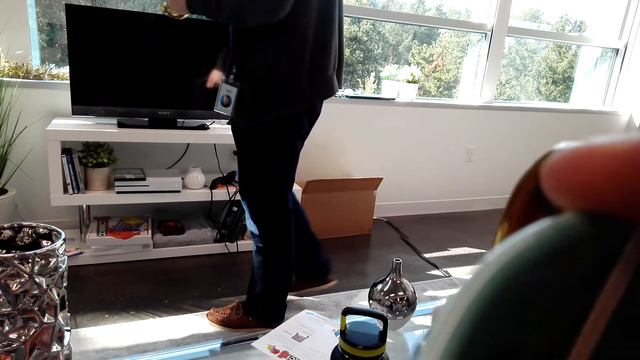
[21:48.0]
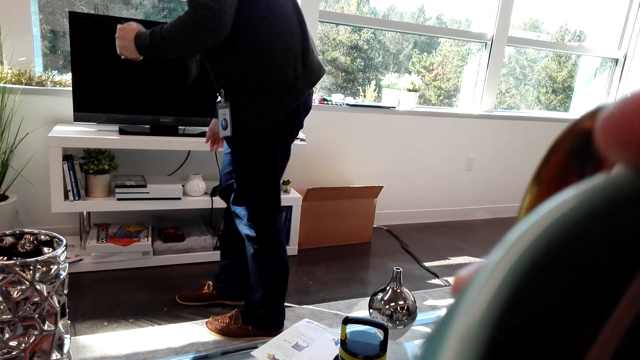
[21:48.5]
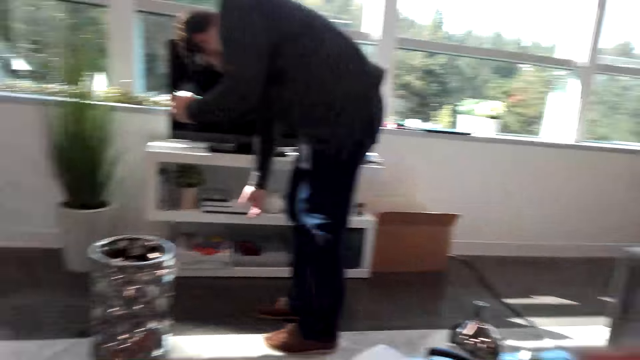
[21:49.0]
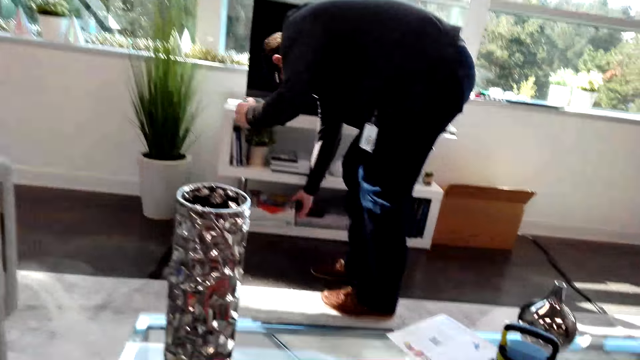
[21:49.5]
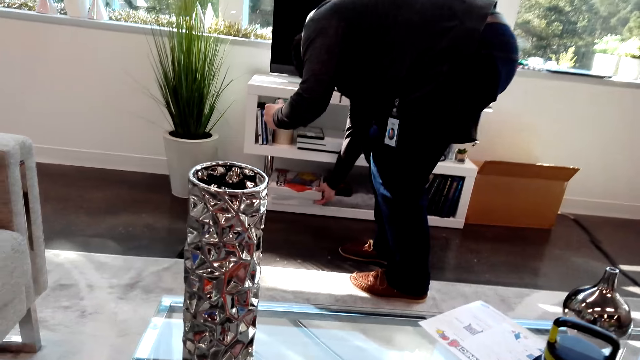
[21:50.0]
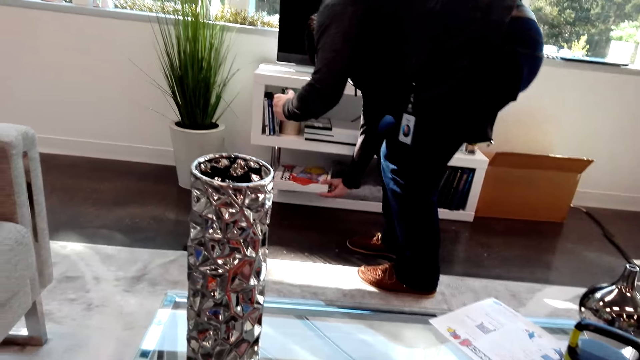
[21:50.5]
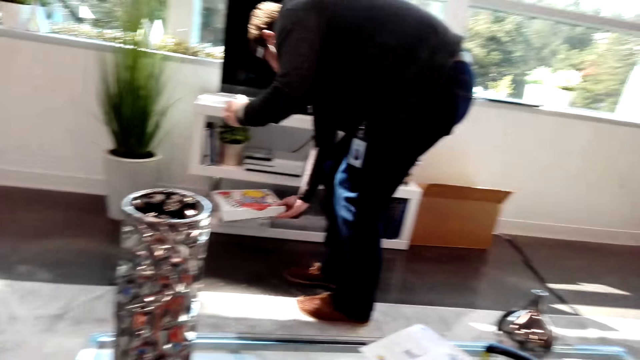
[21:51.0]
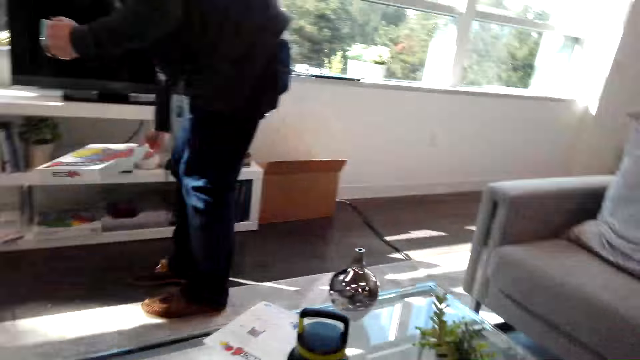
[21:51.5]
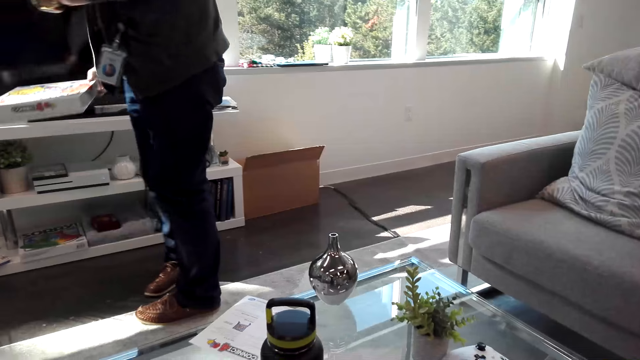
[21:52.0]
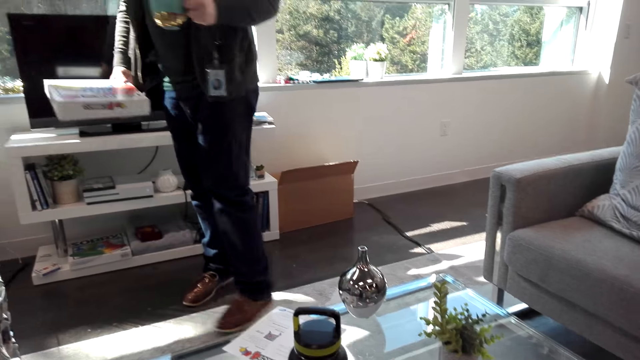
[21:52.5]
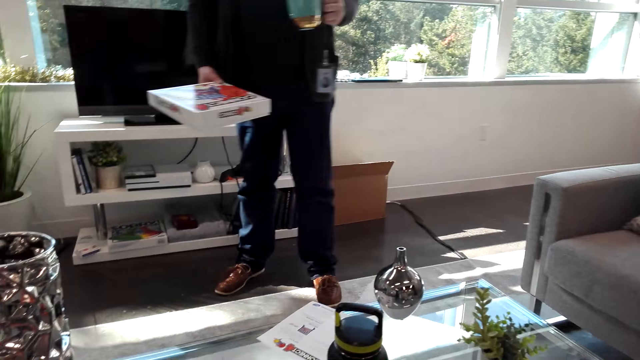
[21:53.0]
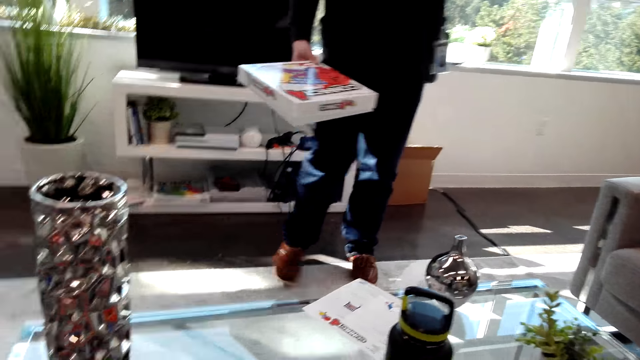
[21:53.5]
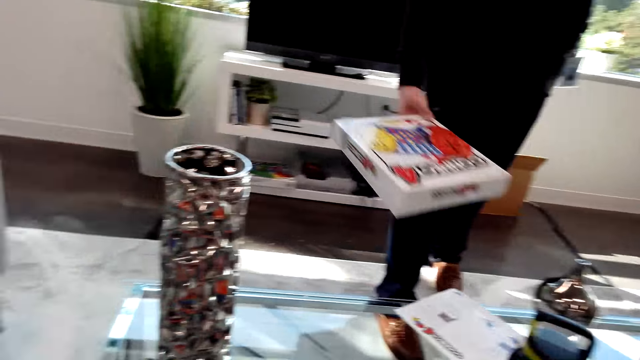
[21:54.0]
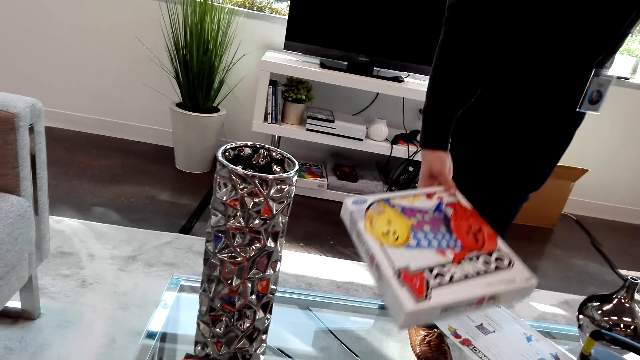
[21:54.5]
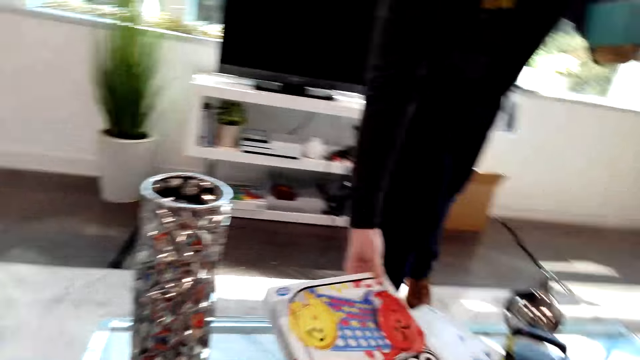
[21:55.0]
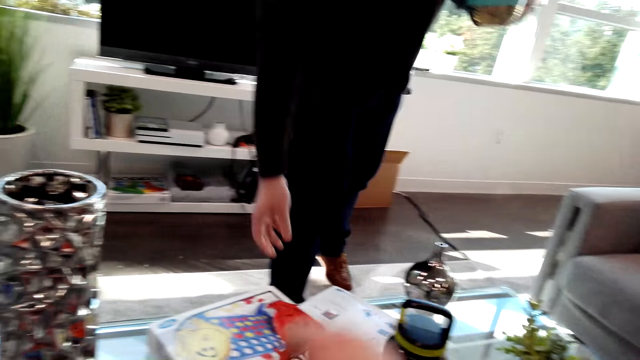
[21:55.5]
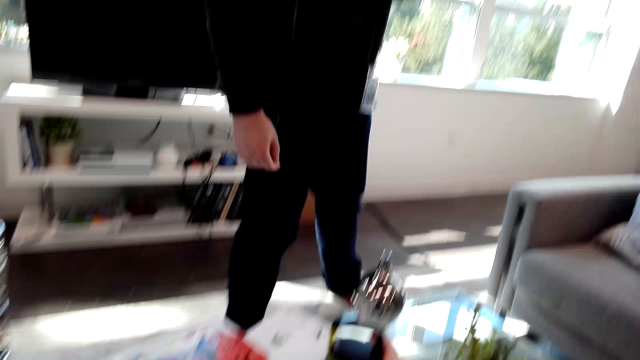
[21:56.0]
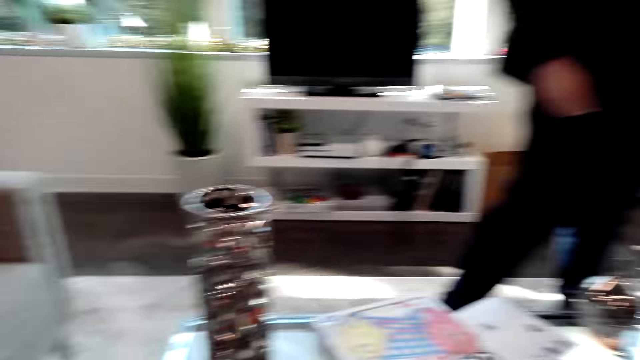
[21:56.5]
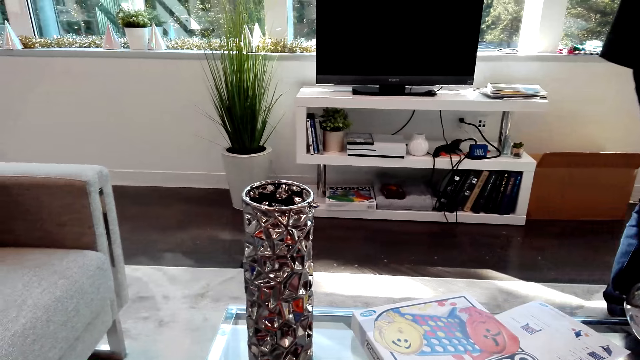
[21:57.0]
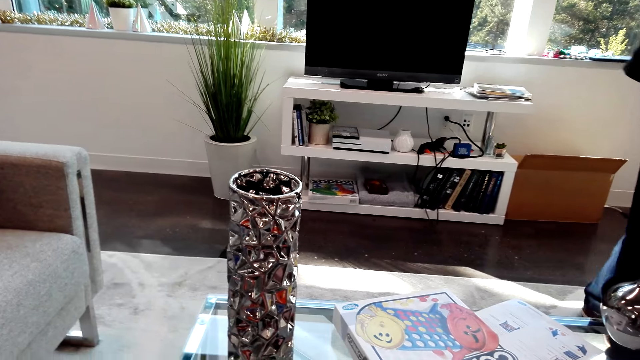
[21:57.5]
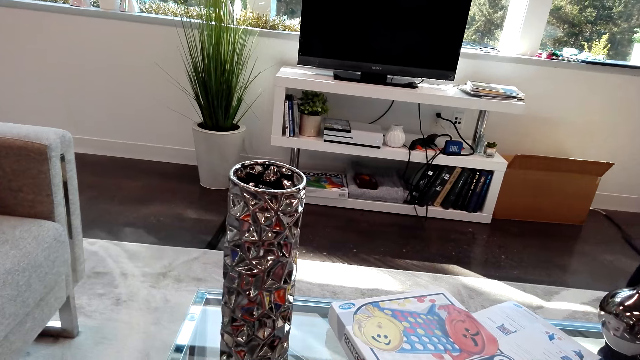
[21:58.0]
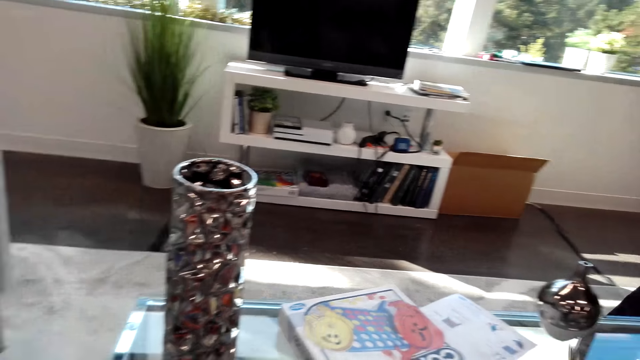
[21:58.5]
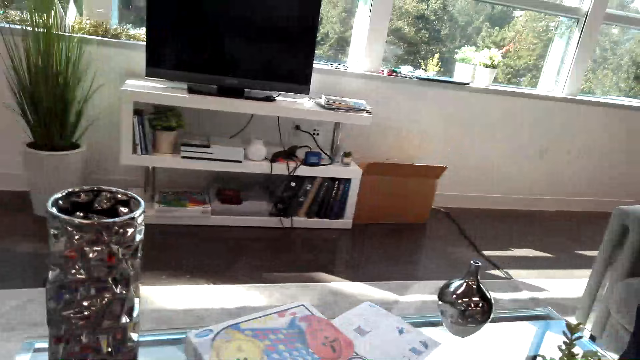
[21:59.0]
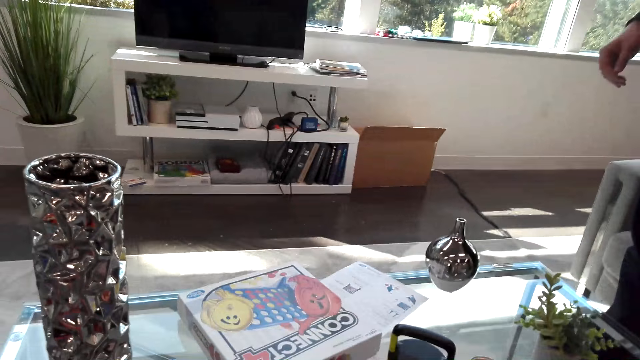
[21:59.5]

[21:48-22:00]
A person picks up the Connect 4 game from the stand. The person puts the Connect 4 game on the table. The camera wearer moves the bottle of water.

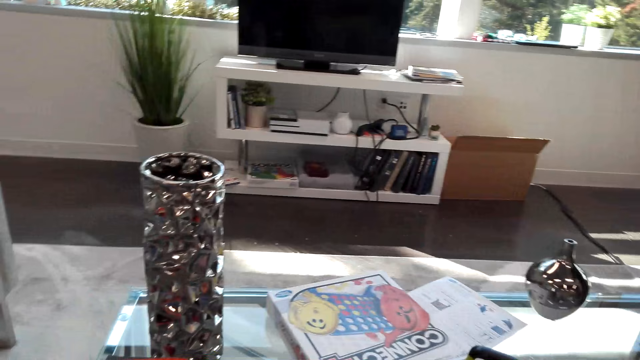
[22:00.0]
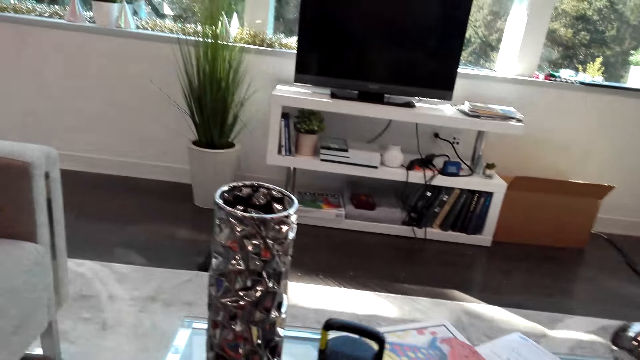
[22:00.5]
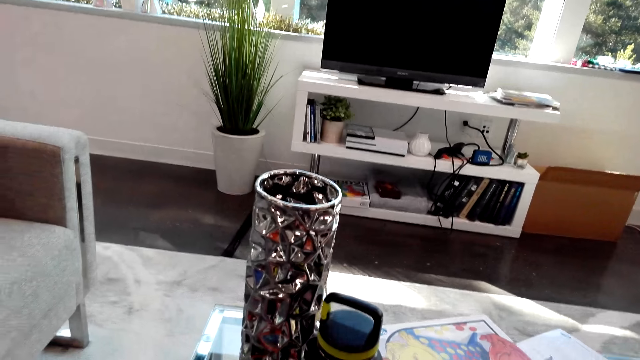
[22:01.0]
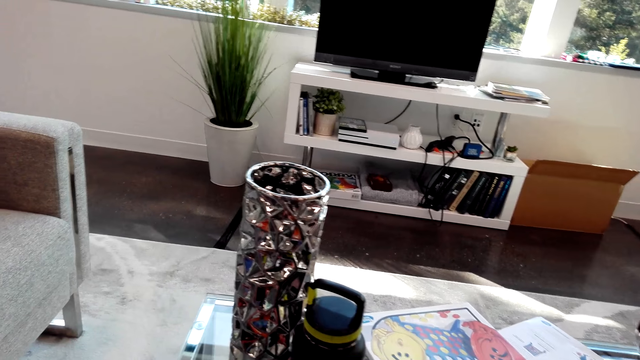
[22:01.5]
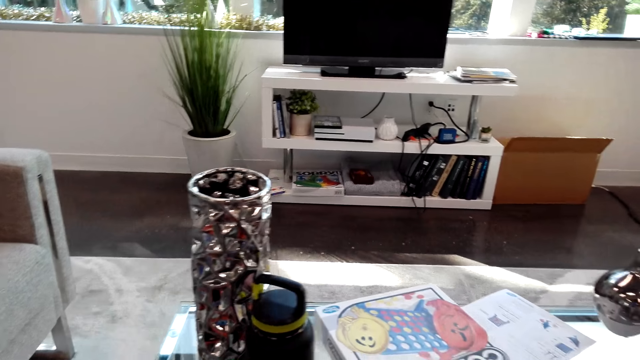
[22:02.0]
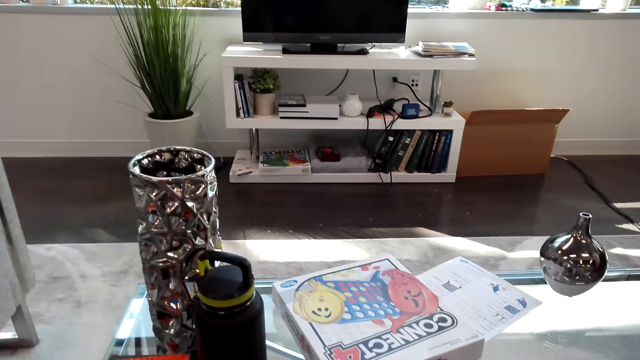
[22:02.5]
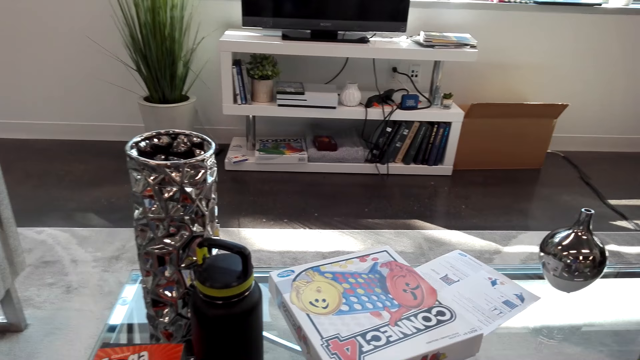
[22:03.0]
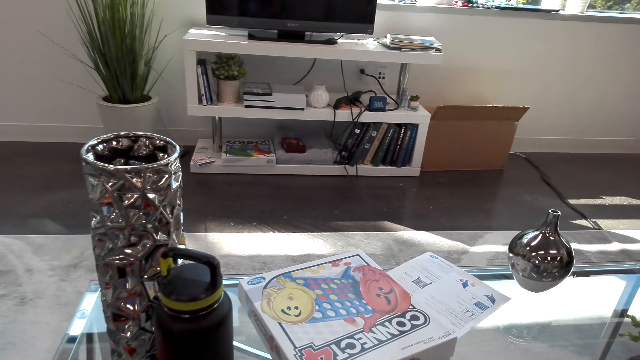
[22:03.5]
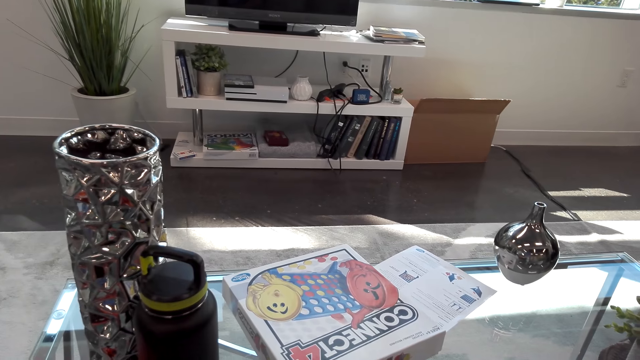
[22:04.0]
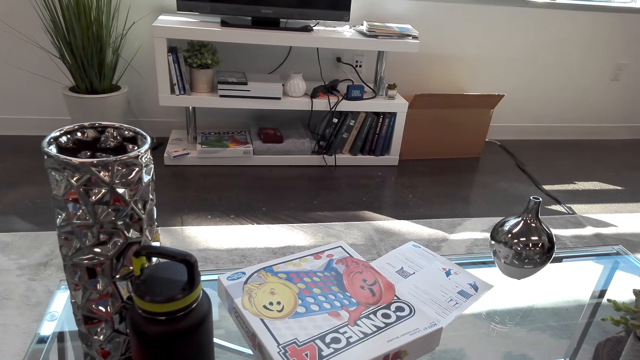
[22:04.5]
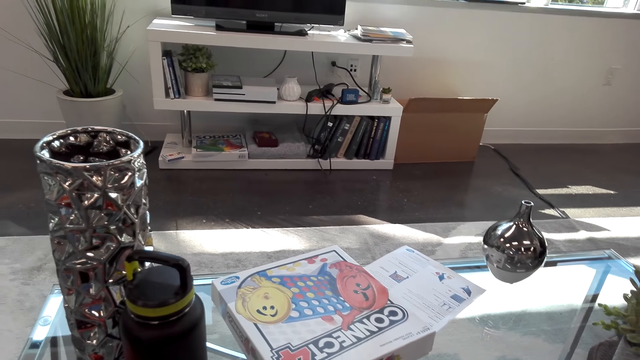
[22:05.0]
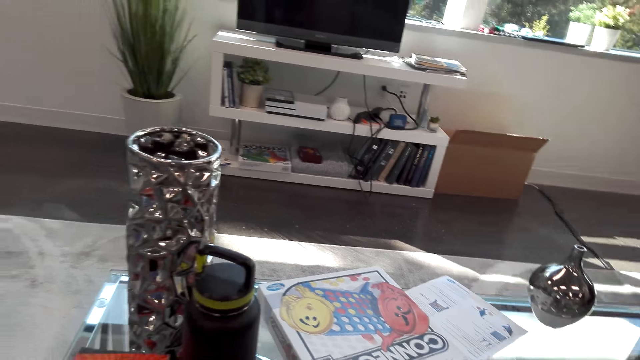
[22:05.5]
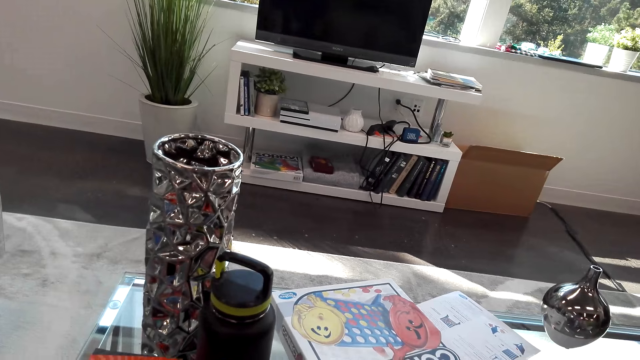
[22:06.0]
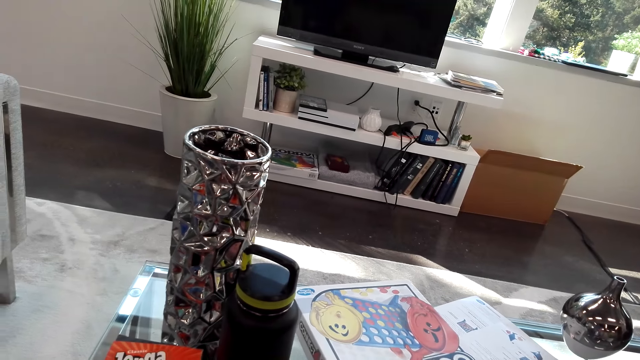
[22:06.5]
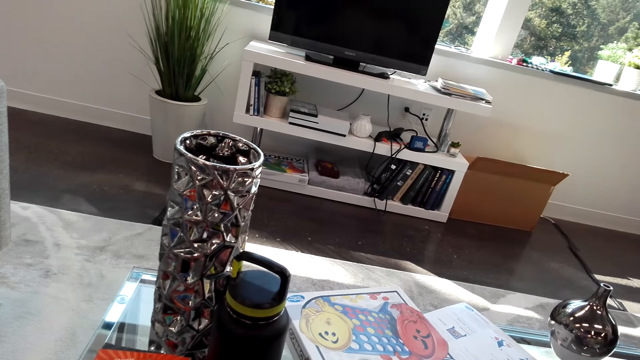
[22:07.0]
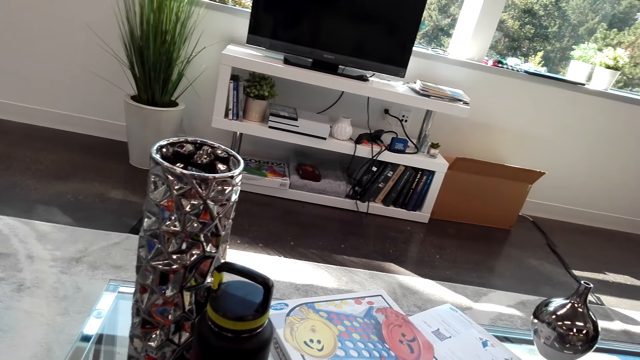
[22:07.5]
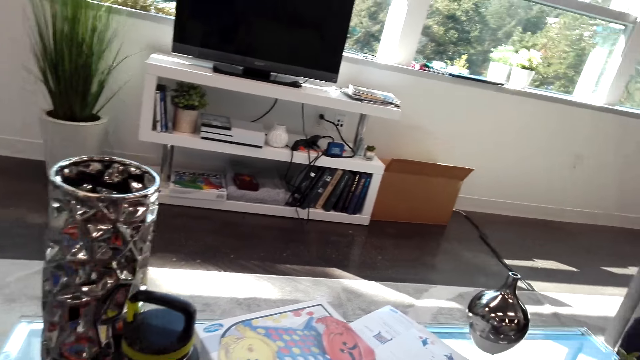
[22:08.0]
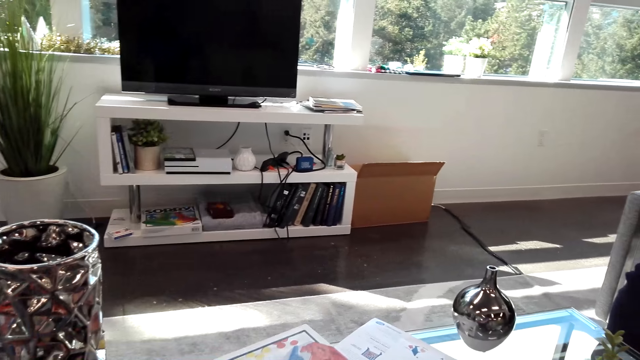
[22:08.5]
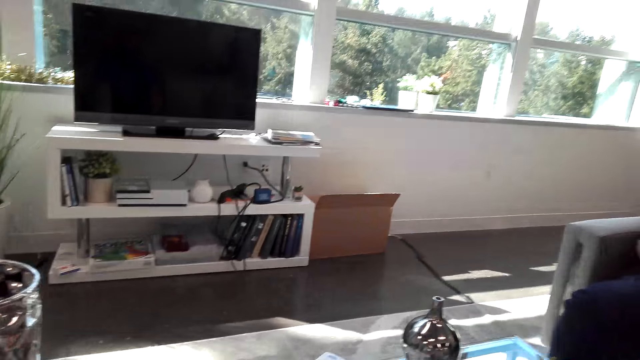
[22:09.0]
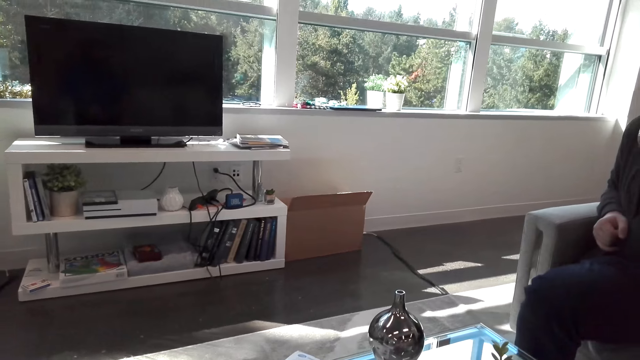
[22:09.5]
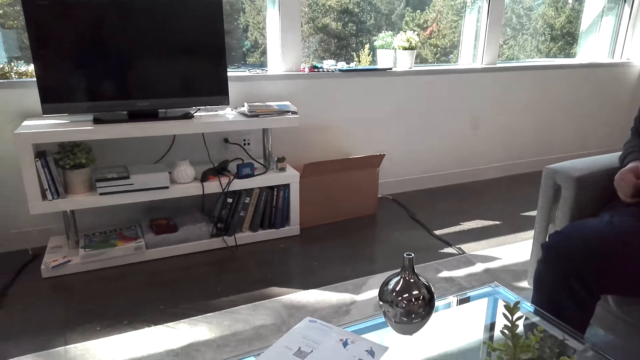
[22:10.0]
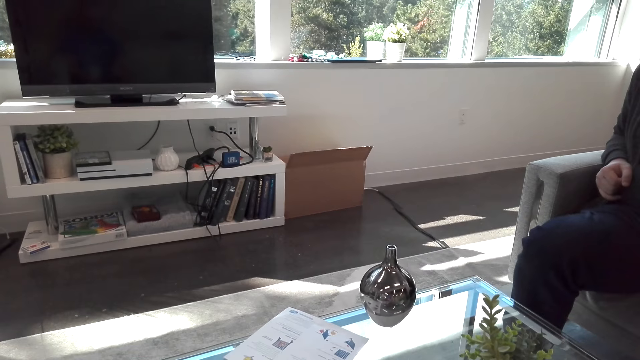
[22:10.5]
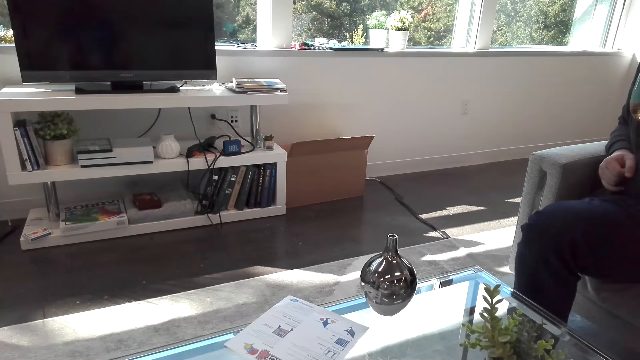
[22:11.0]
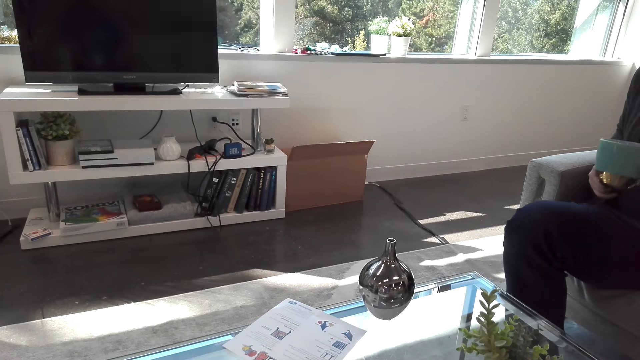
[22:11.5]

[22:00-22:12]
The camera wearer moves the bottle. They move the box.
